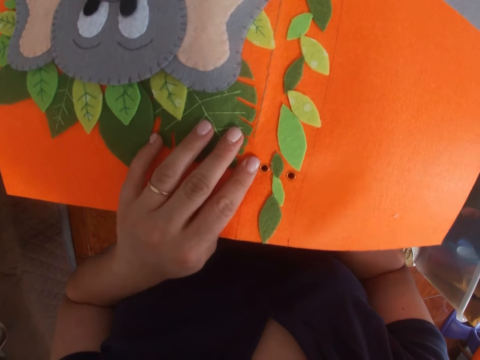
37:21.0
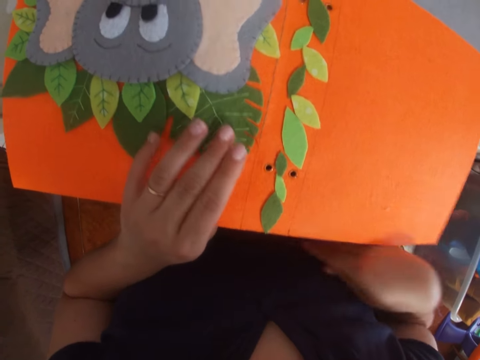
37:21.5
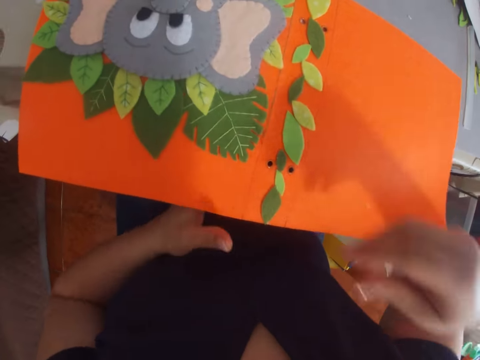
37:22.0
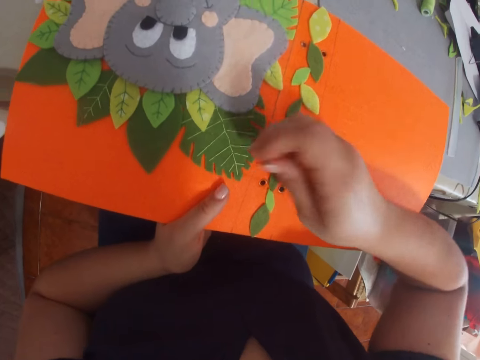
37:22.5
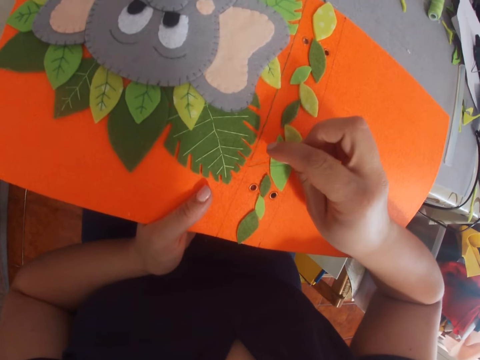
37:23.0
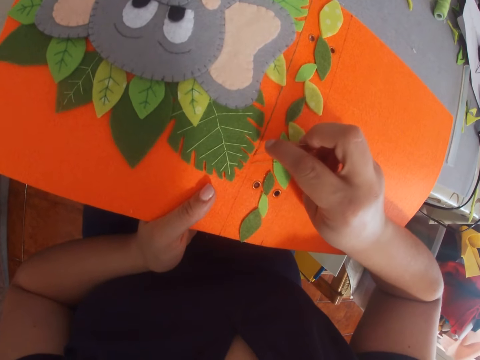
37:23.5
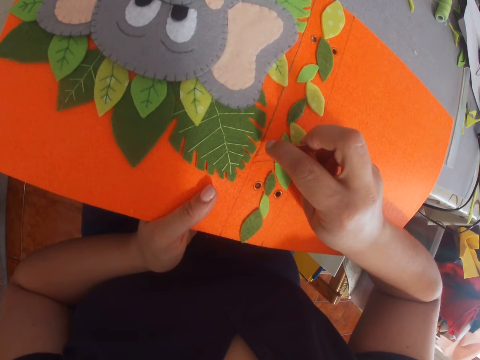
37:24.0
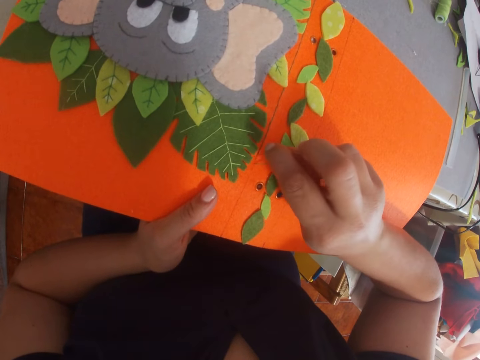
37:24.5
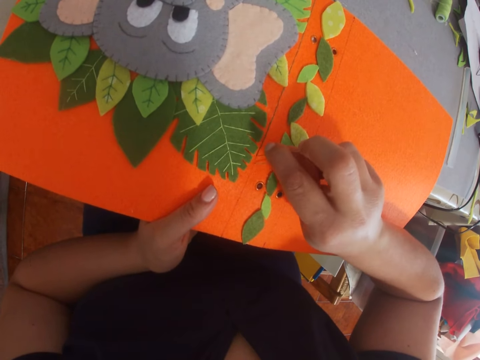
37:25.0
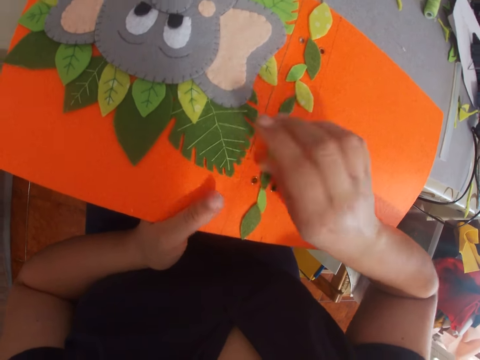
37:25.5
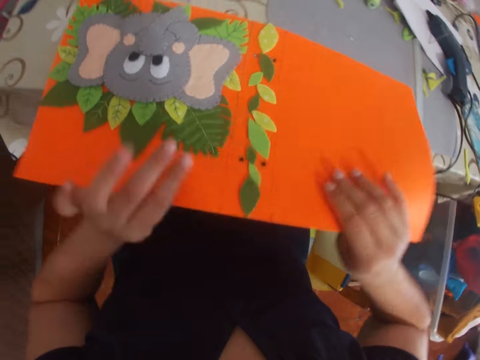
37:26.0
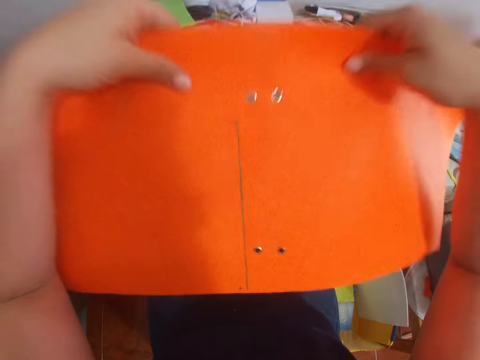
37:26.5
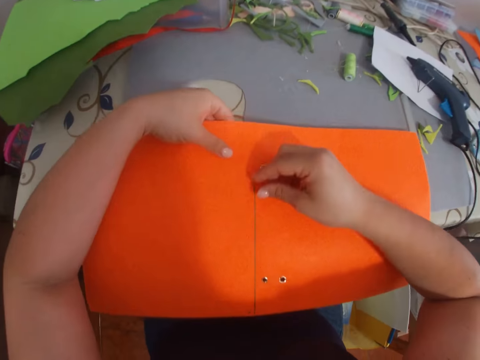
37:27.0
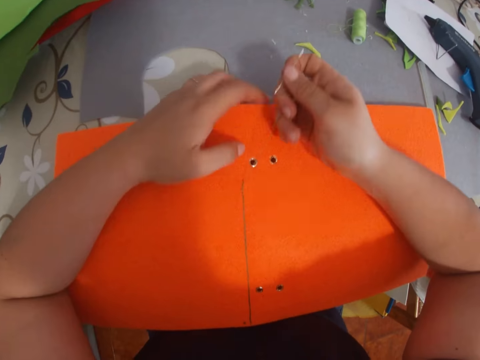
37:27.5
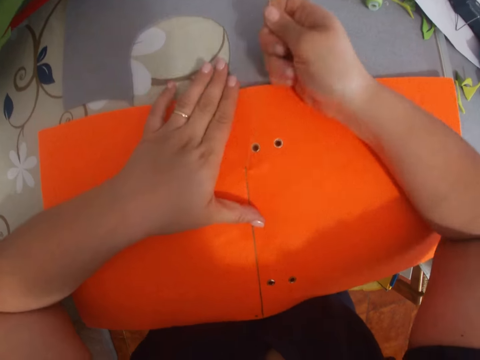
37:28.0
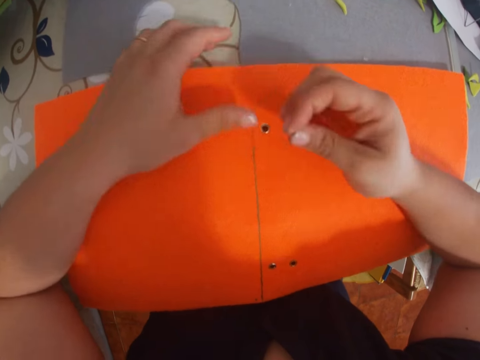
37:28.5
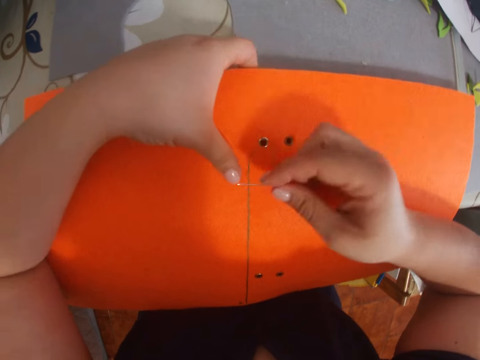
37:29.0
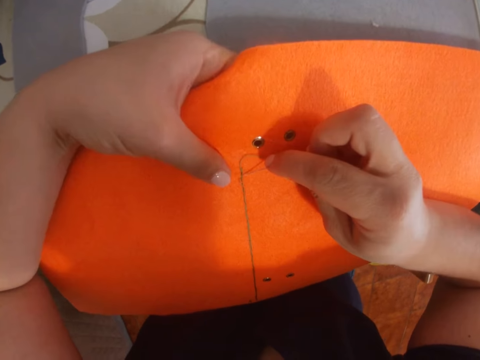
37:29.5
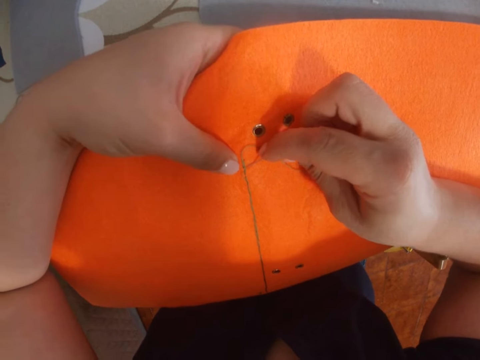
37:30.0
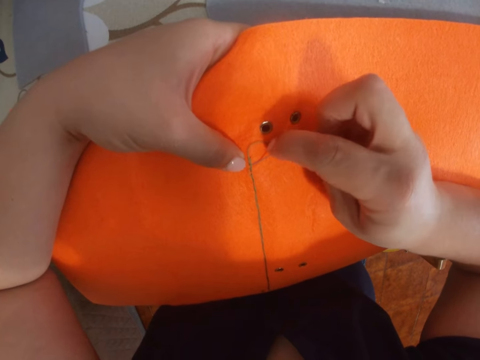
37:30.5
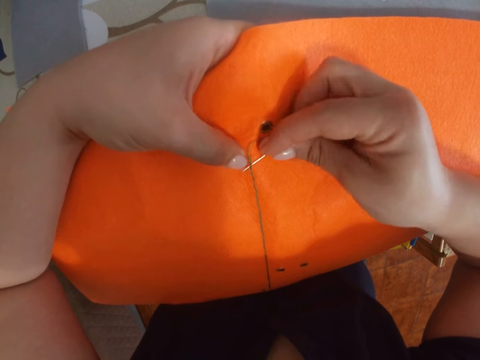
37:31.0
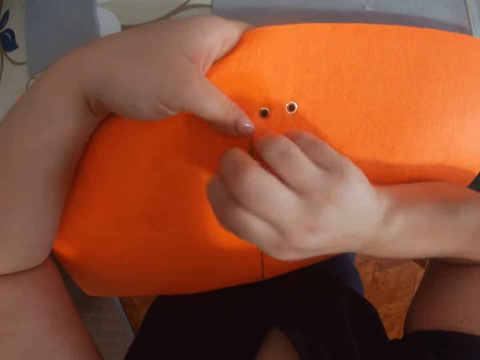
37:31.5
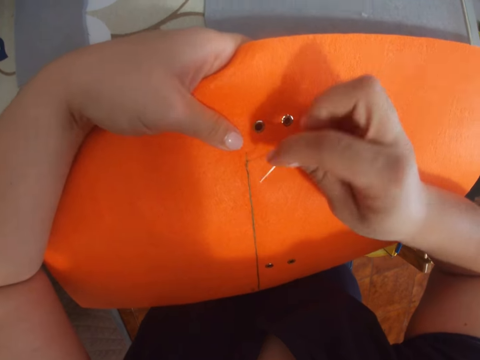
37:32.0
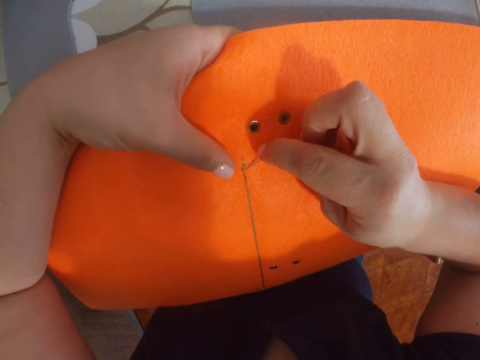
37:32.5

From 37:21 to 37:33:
The camera wearer turns a file folder. They sew the file folder with a thread and needle.

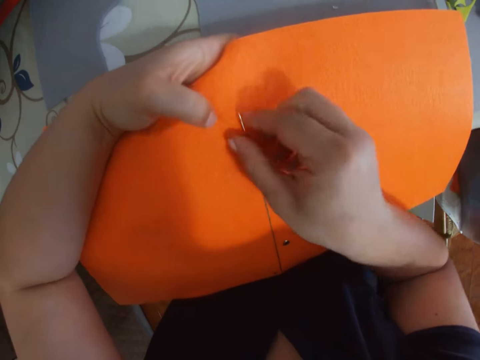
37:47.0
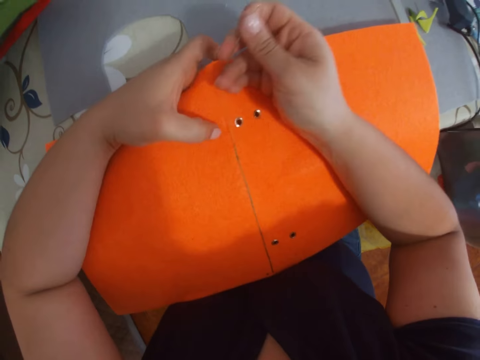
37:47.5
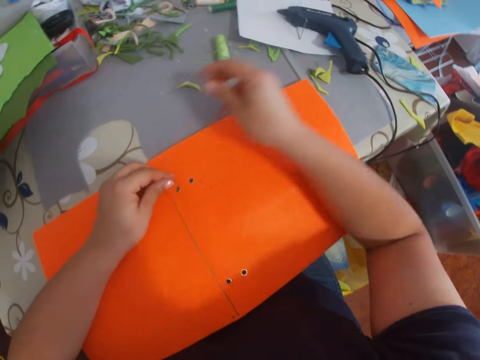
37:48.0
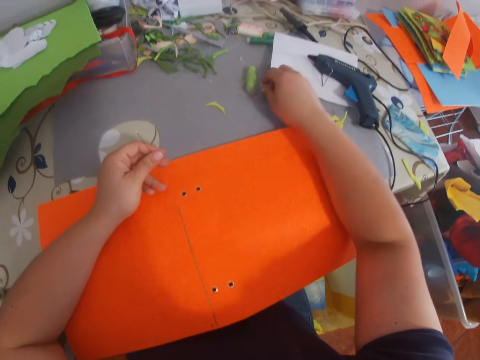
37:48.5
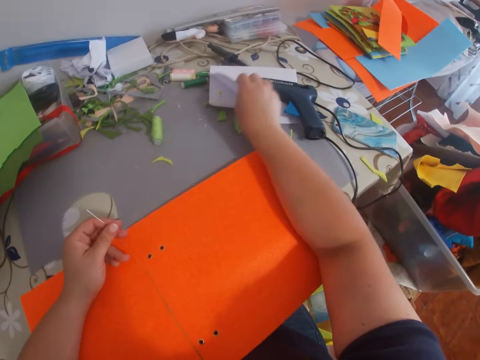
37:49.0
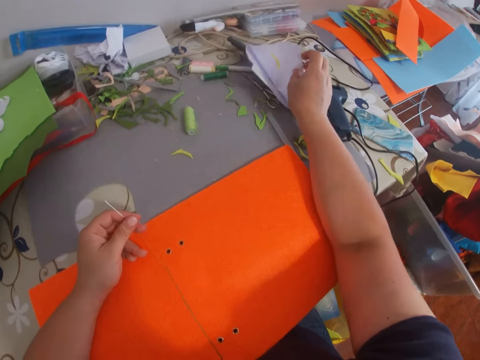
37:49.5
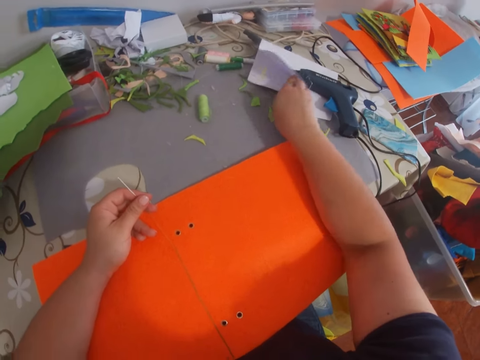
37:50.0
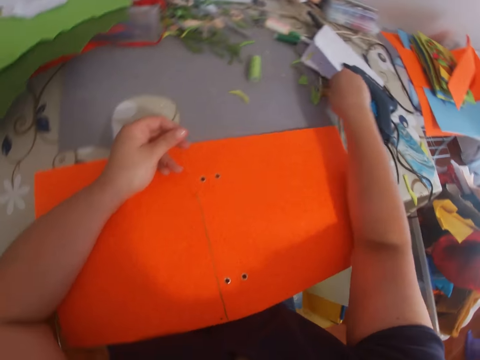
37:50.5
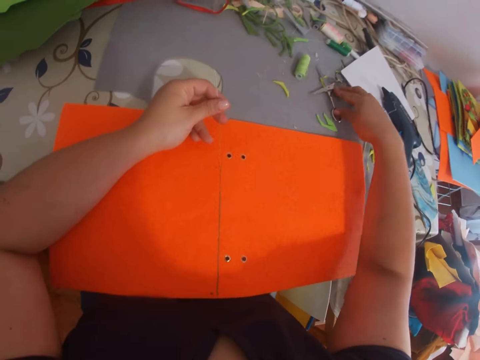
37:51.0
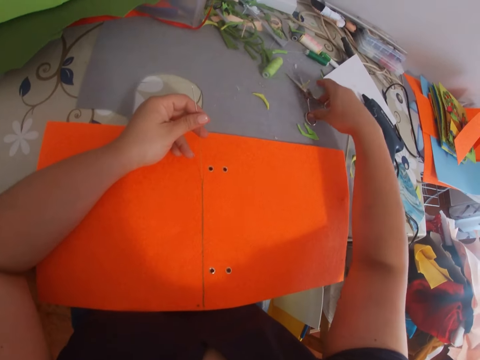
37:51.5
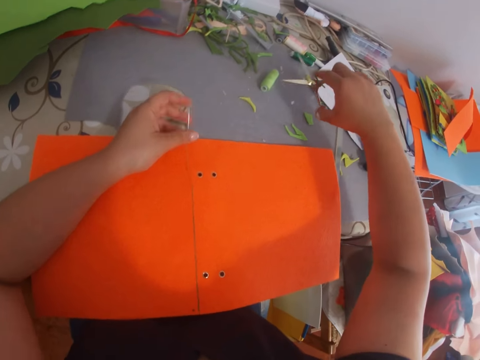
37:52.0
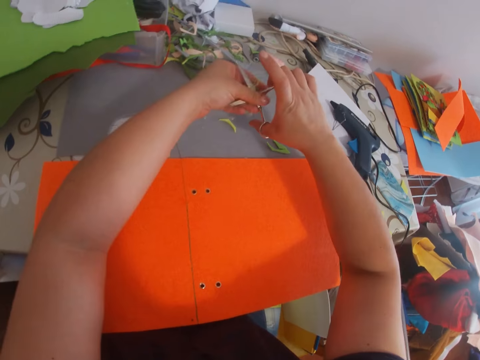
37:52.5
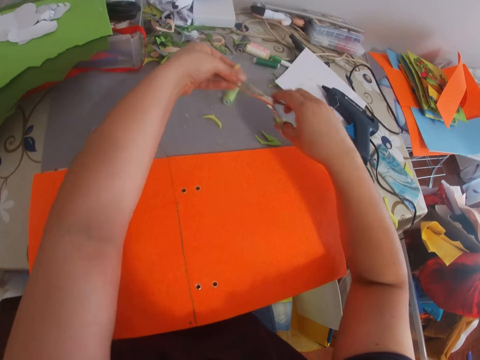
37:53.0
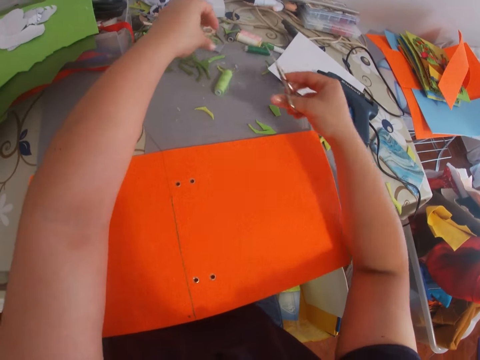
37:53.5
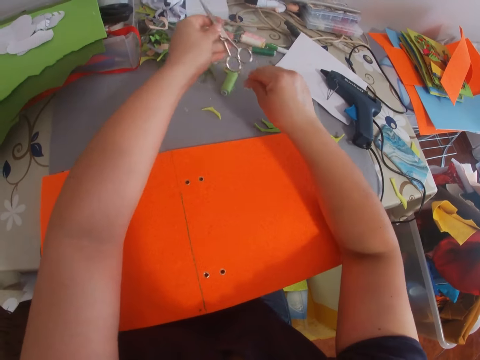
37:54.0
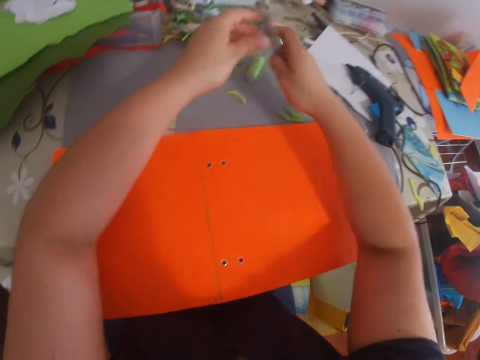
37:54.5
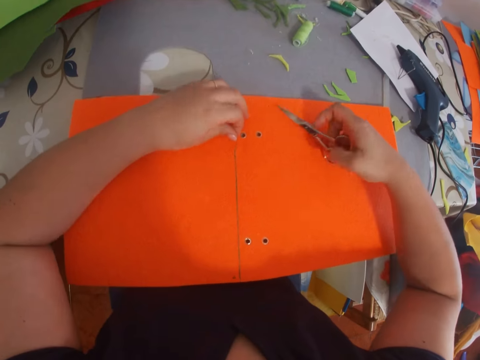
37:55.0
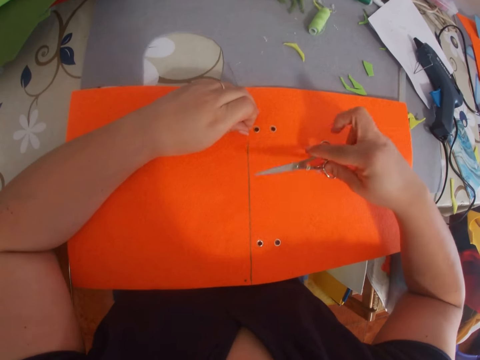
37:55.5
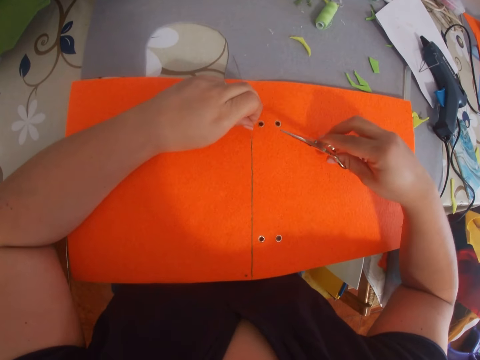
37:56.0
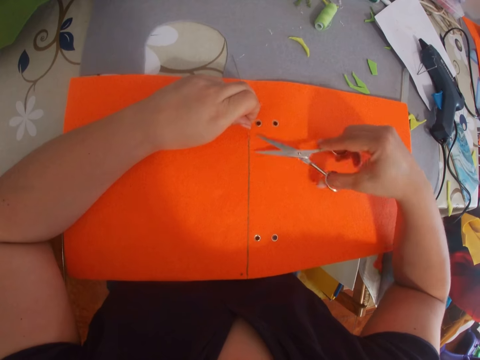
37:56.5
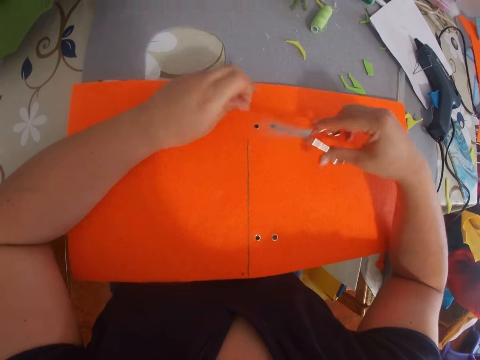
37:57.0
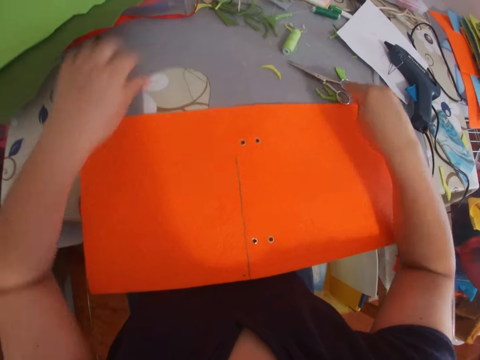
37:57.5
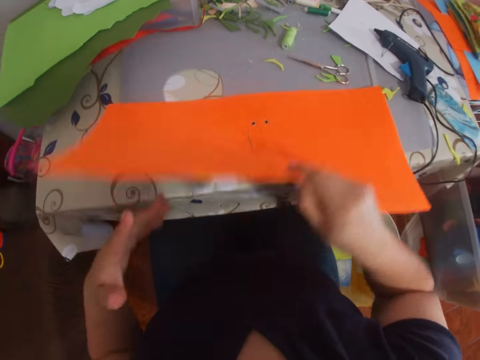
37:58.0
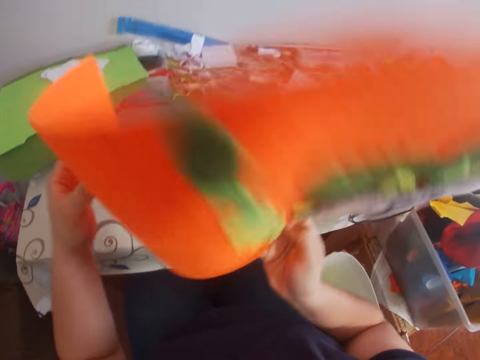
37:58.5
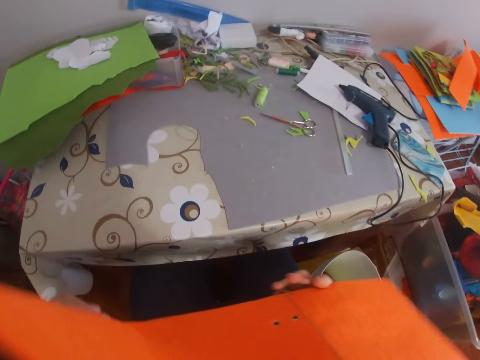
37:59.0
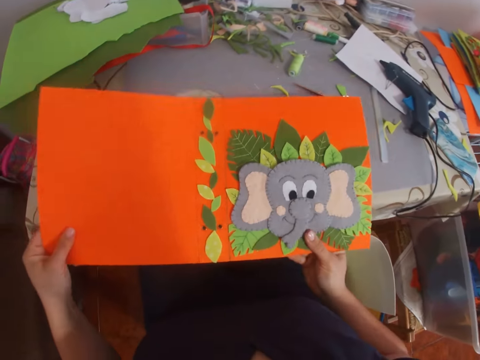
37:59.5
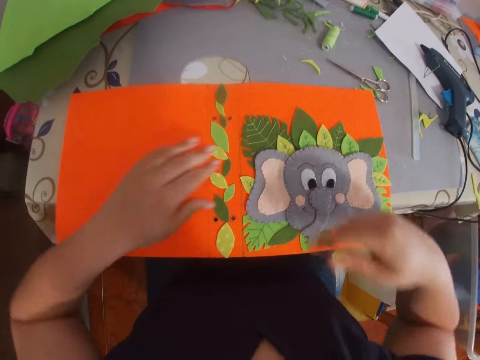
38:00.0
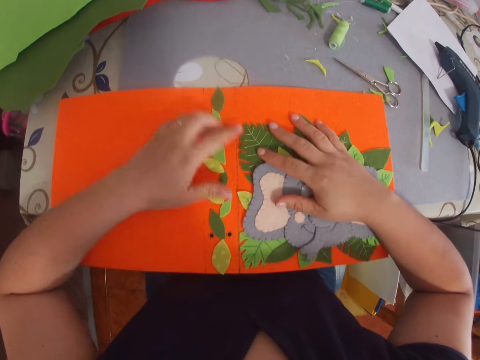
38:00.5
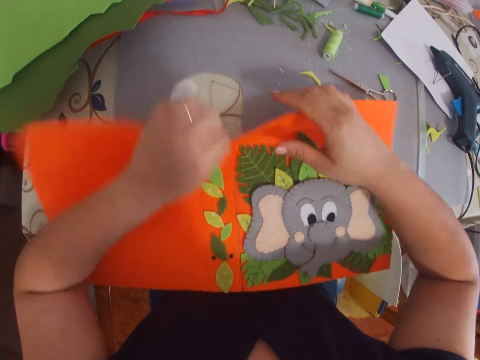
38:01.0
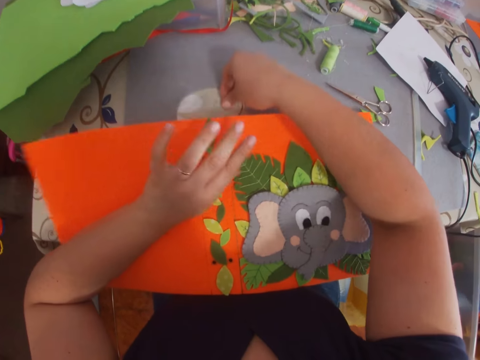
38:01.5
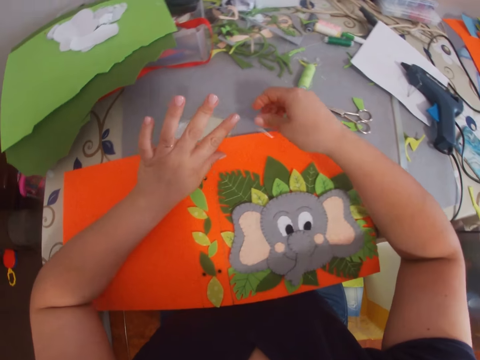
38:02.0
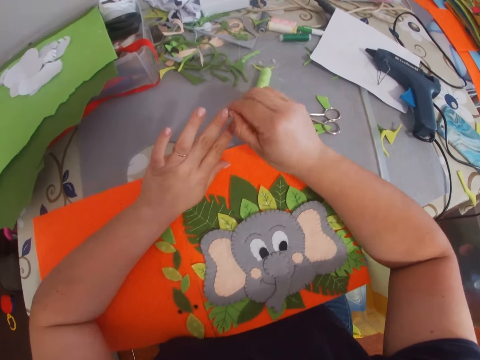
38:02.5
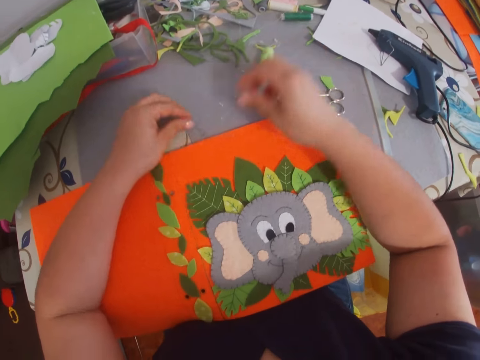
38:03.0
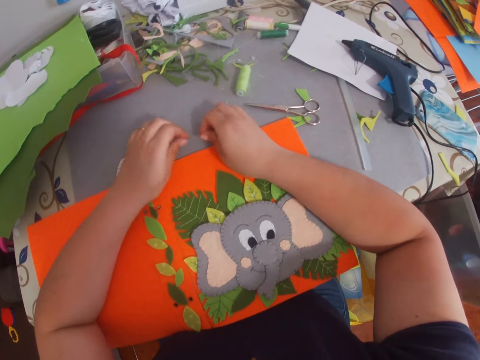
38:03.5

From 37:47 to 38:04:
The camera wearer moves threads on a table and moves a paper on the table. They pick a pair of scissors from the table. They remove craft papers on the scissors. They cut the thread with the pair of scissors. They place the scissors on the table. They turn around the paper or file folder on the table. They put down the file folder. They lift the file folder. They pick the needle from the table. They remove glue on a finger. They pick the needle.
